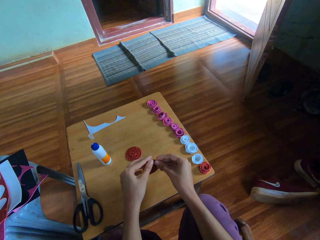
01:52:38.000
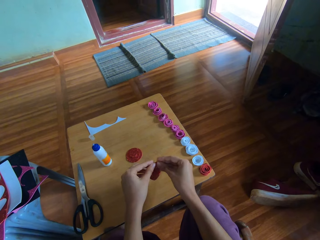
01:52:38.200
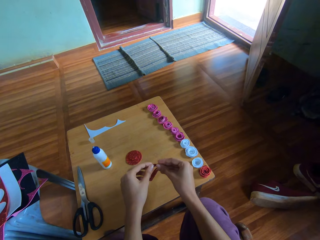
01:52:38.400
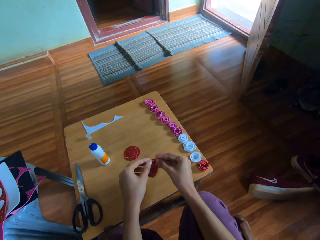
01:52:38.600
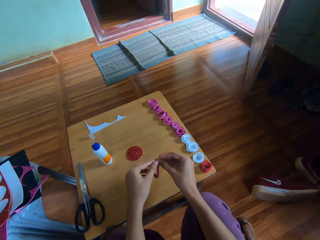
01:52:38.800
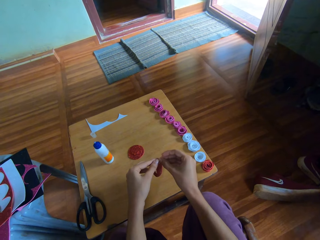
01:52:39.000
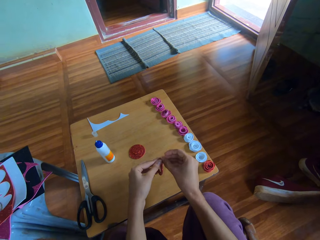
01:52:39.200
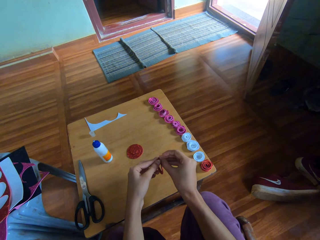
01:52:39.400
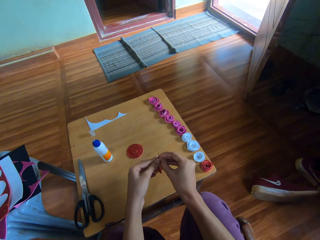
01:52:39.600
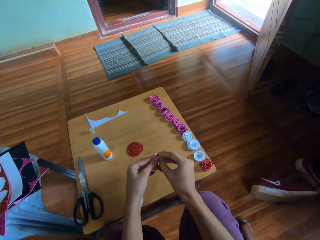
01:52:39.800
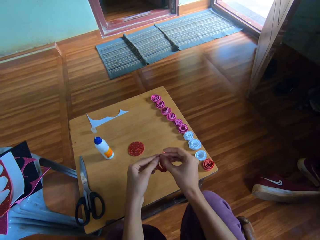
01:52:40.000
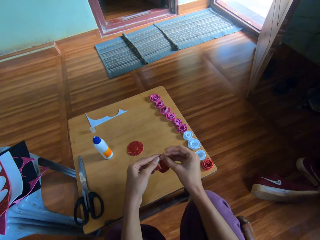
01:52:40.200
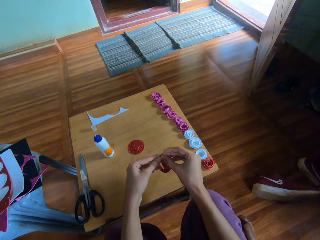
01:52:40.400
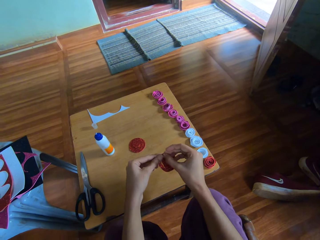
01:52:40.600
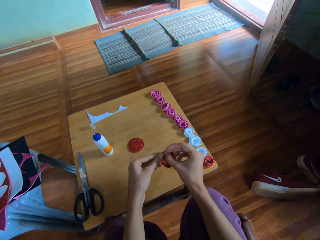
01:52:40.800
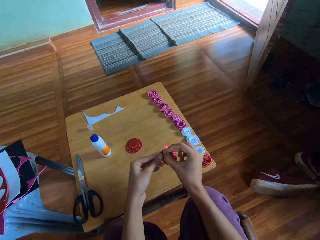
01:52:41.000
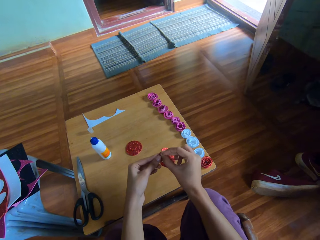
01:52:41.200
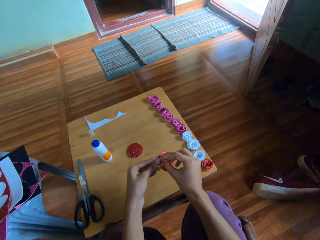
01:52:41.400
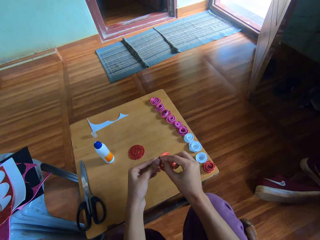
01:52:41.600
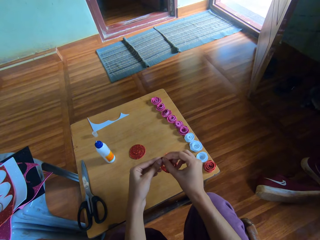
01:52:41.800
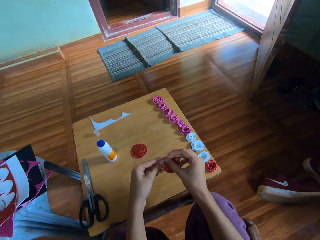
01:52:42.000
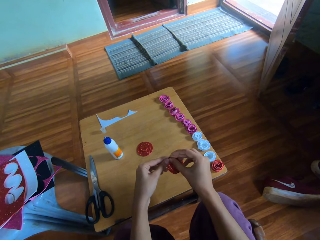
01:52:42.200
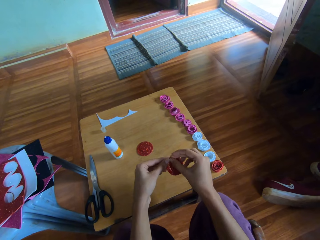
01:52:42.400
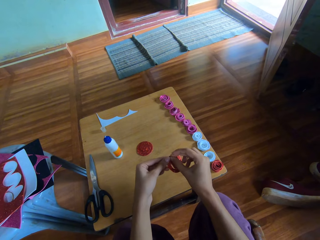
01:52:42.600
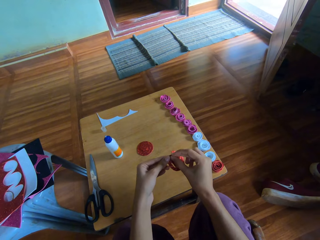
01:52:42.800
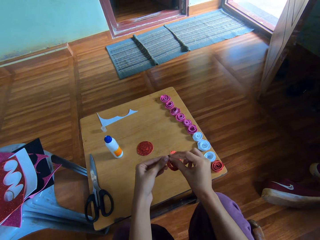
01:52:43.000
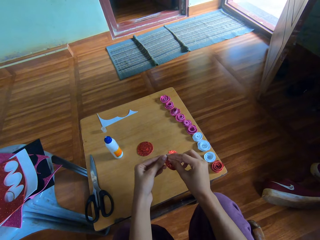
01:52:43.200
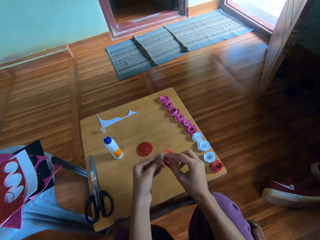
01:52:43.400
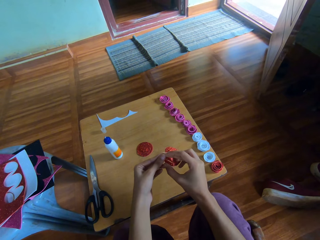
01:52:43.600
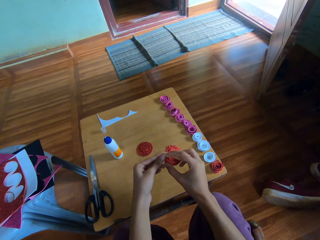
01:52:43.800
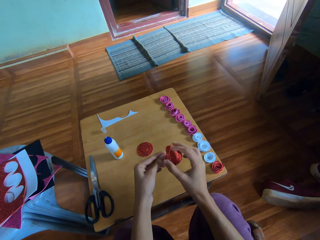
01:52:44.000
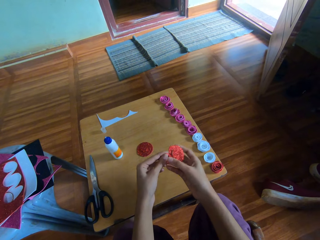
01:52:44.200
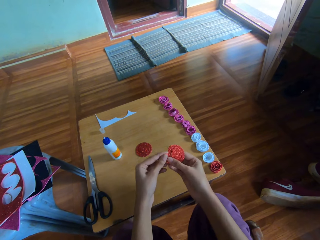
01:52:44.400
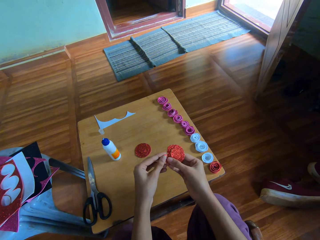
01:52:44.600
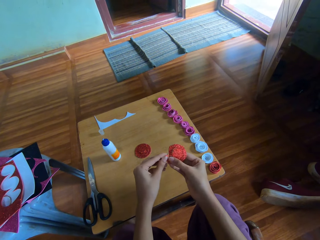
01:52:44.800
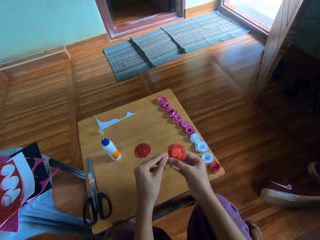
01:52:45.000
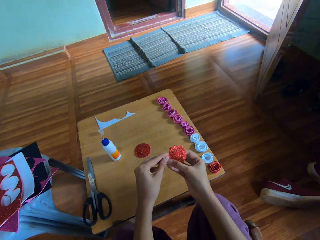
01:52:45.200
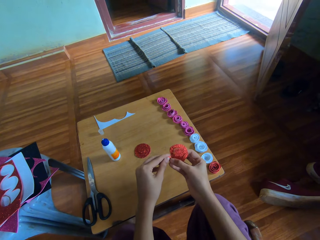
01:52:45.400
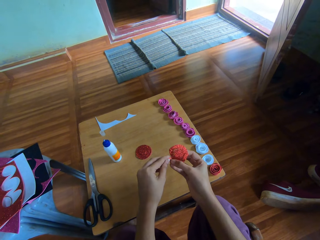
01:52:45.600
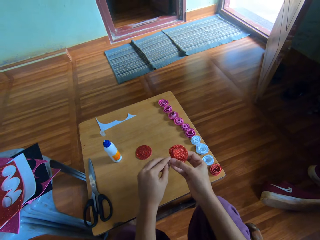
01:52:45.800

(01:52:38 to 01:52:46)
The camera wearer twists the flower-like red glitter paper with her hands. She folds the decoration paper.

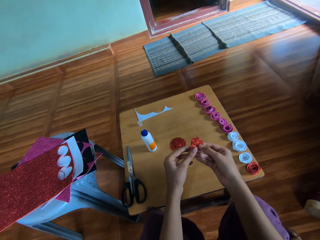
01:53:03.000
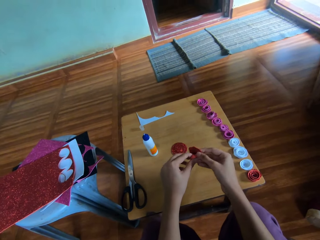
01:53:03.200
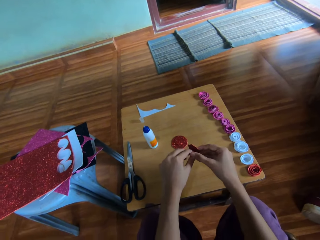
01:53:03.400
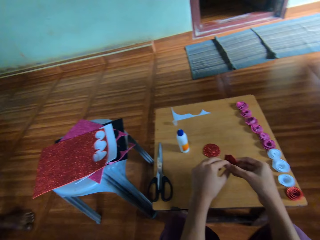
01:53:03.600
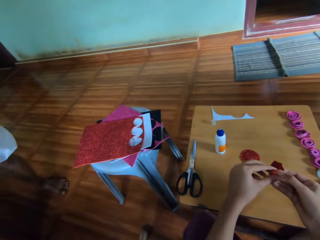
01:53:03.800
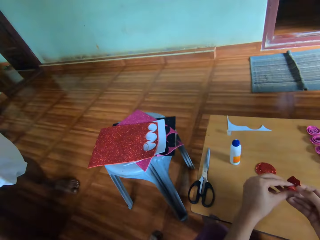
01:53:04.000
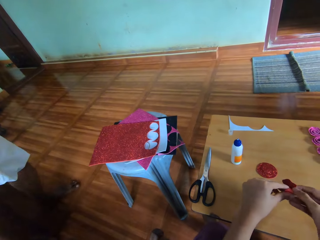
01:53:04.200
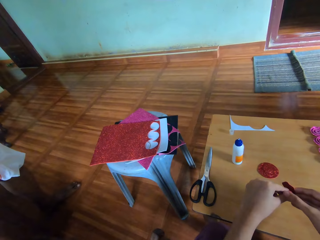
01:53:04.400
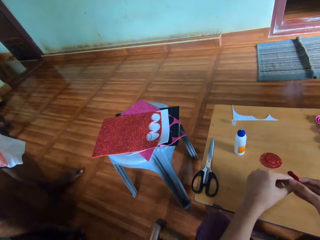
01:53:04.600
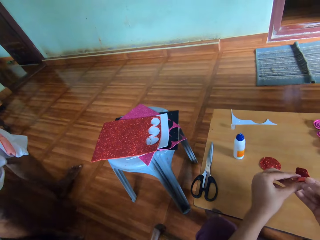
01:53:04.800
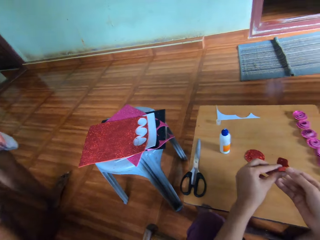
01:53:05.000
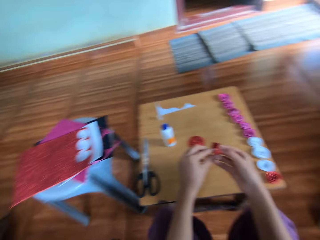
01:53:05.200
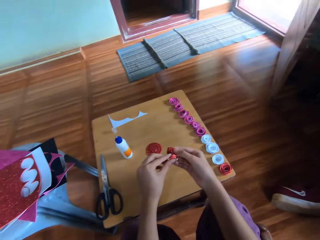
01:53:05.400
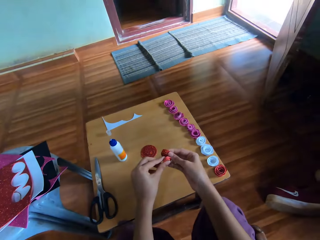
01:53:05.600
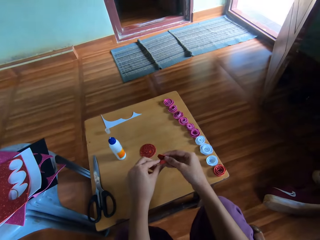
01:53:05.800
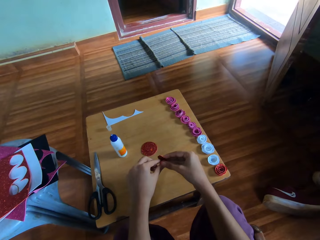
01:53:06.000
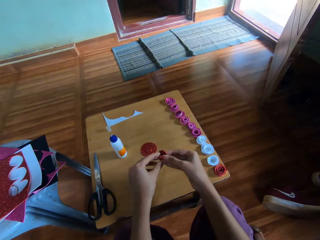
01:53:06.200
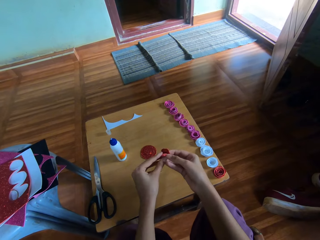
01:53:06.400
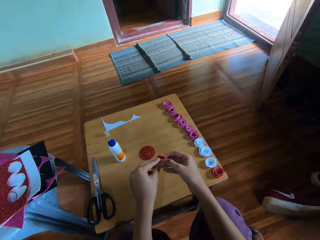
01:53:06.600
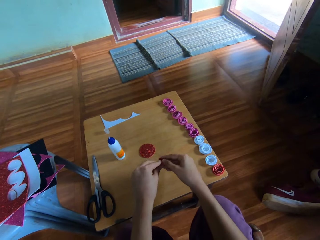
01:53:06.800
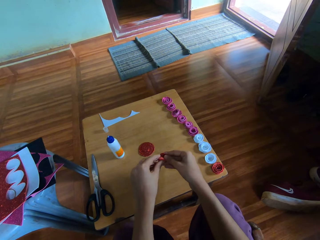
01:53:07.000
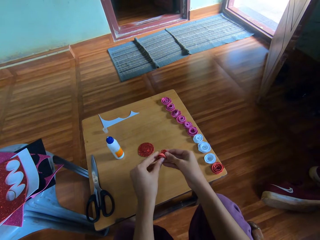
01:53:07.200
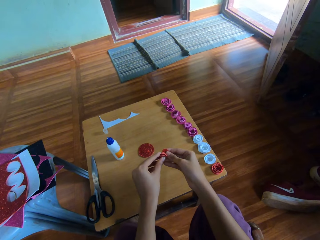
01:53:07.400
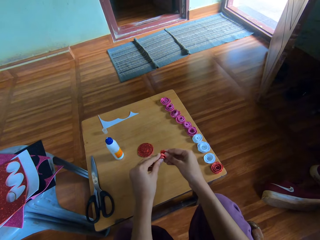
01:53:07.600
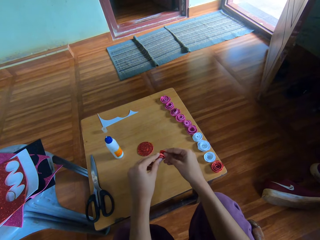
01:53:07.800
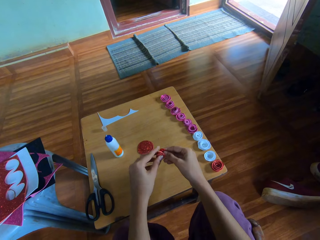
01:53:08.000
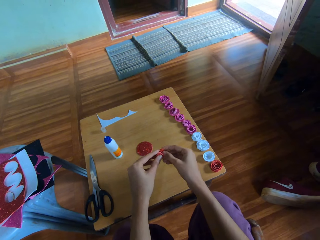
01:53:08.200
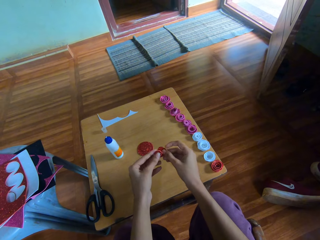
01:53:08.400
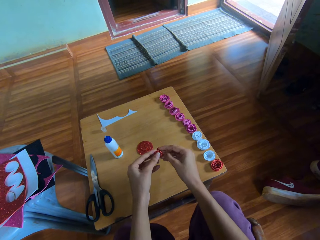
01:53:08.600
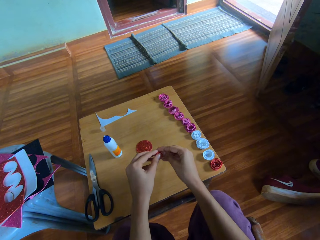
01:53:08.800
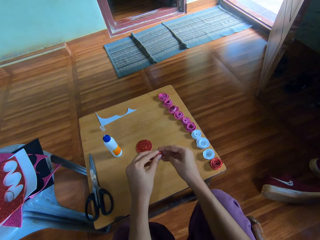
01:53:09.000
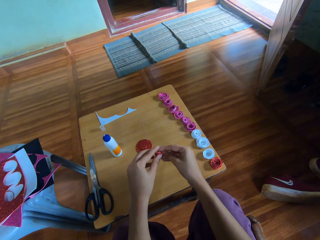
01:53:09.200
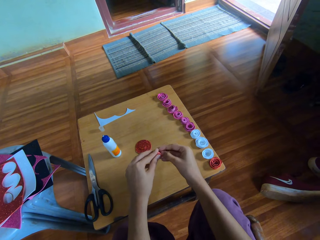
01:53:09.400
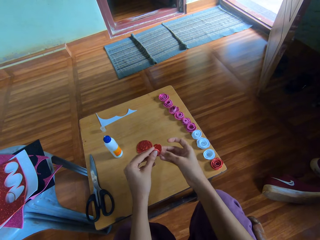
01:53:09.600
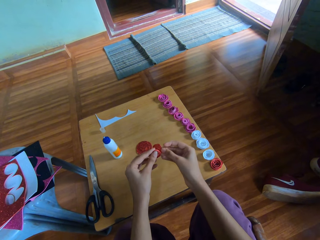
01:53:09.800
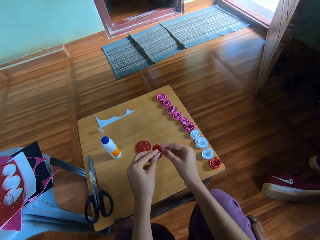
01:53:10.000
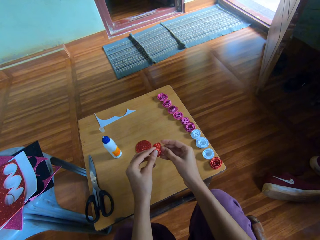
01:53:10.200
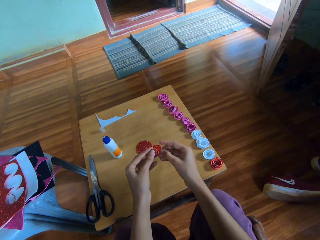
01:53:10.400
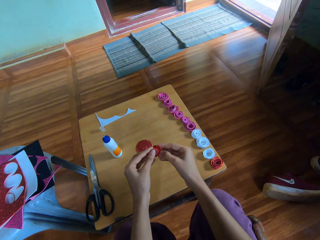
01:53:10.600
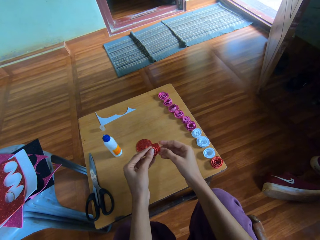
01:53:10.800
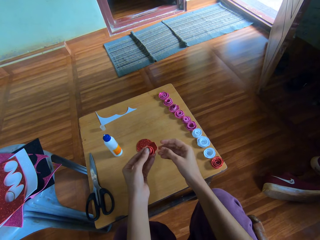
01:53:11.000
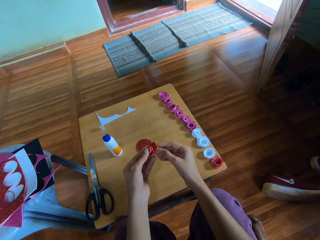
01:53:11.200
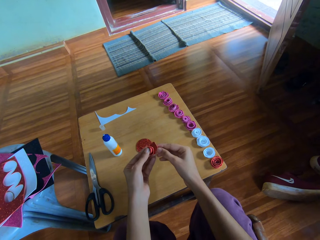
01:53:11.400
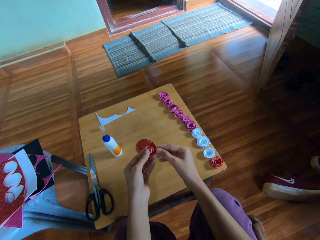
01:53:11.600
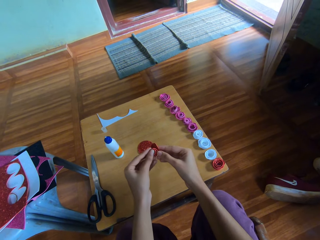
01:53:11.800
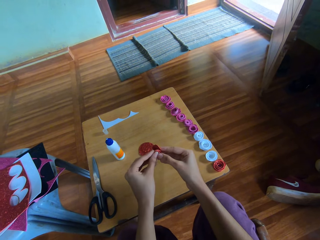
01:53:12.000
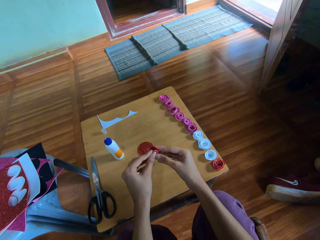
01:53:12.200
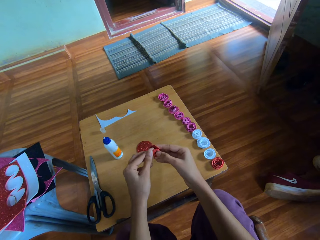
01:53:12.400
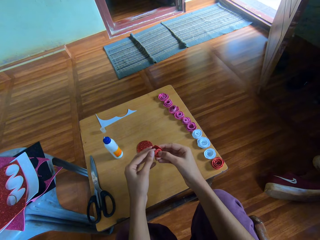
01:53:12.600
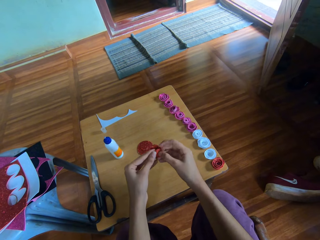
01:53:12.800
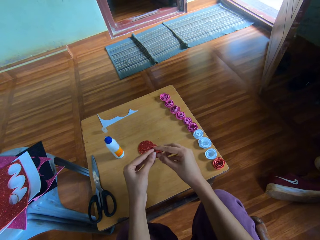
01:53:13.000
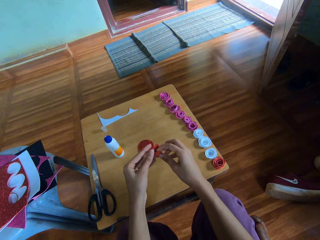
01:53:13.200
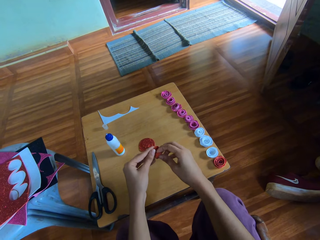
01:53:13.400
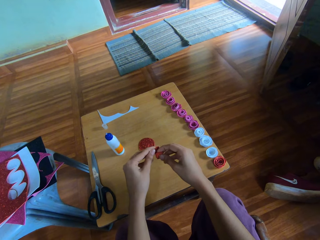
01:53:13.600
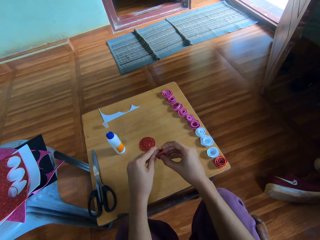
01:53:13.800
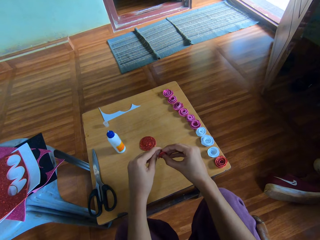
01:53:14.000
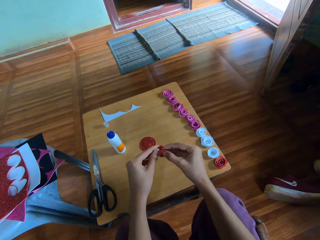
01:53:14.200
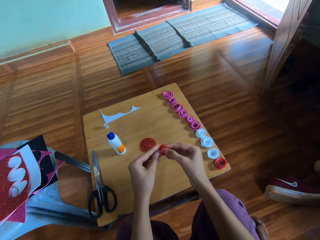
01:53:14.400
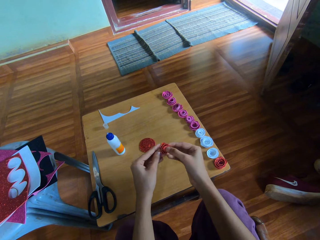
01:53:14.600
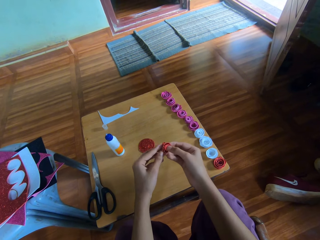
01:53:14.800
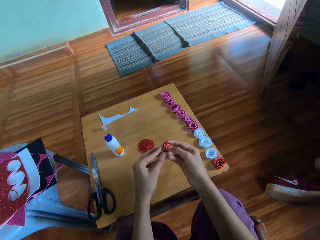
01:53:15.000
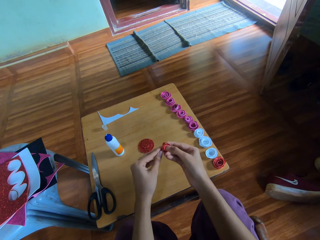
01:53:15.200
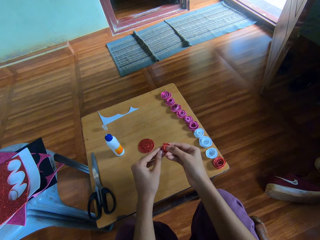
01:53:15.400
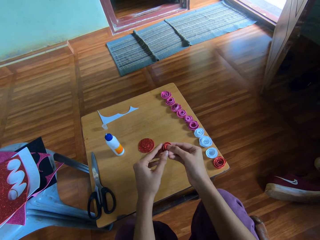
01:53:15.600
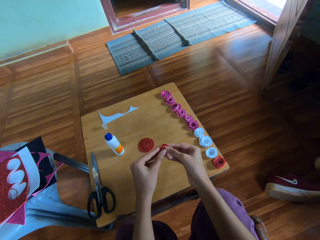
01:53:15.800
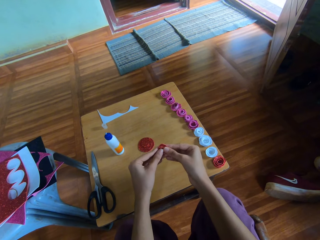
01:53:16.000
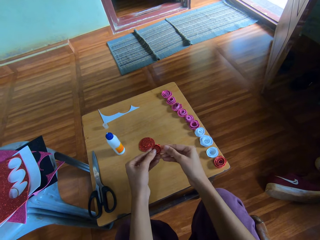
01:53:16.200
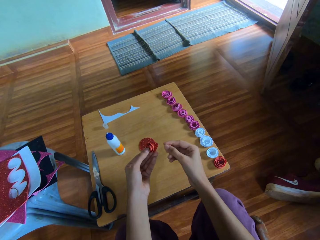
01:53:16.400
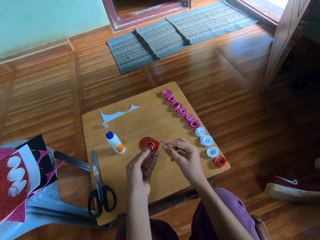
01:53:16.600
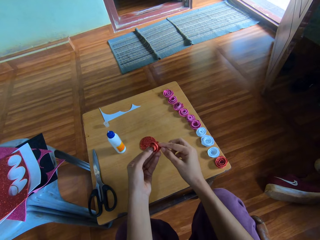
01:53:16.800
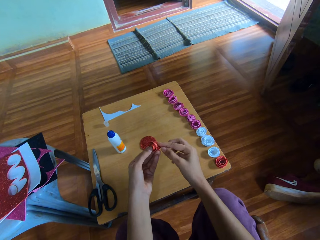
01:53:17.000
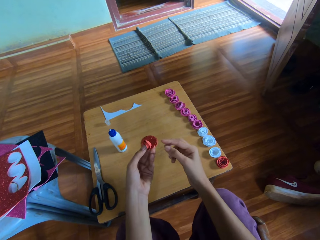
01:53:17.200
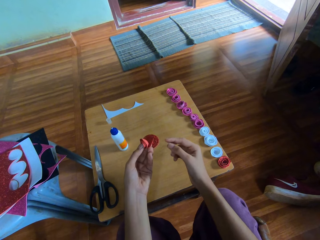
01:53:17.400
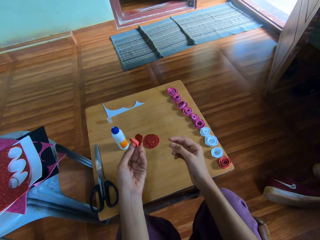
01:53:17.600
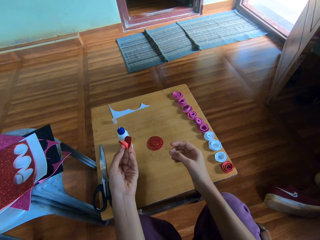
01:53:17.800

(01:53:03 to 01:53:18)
The camera wearer talks to a man.
